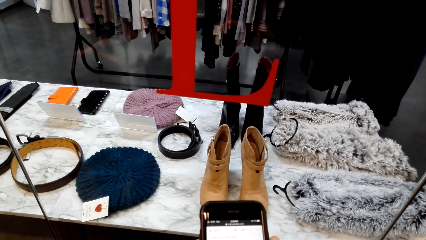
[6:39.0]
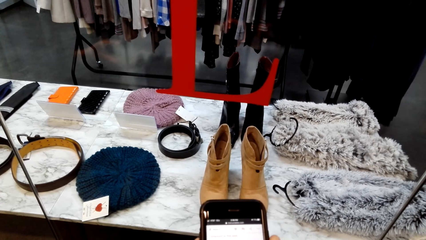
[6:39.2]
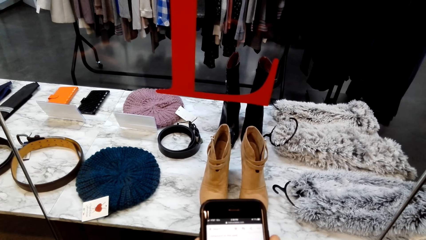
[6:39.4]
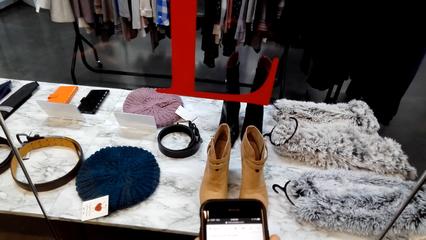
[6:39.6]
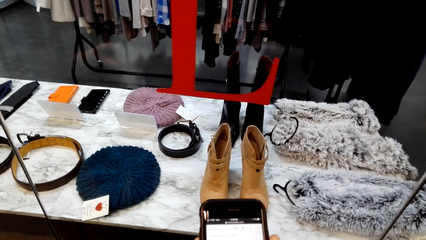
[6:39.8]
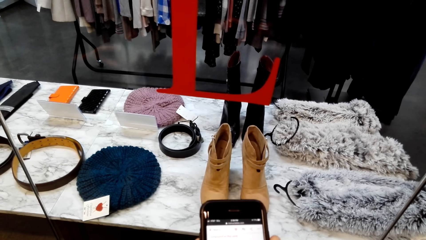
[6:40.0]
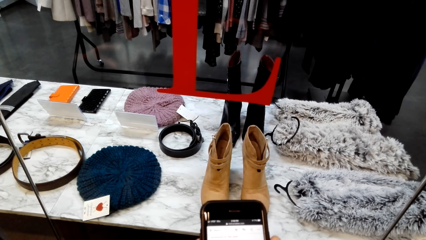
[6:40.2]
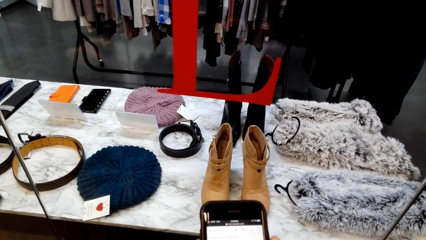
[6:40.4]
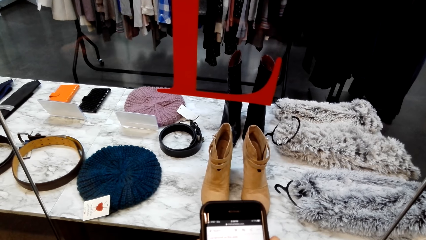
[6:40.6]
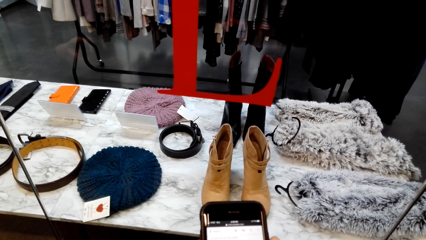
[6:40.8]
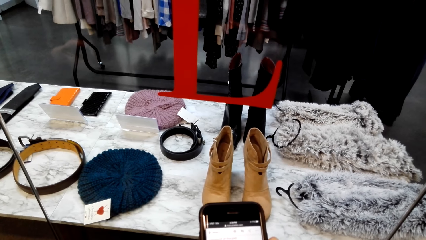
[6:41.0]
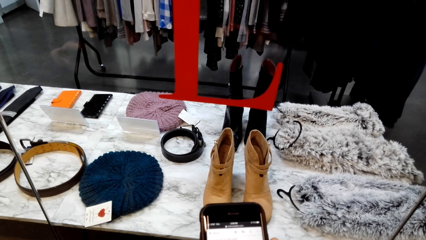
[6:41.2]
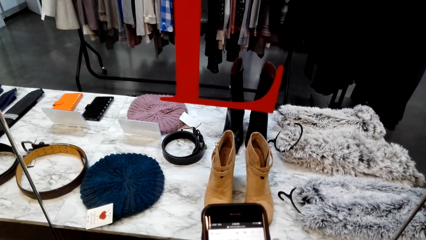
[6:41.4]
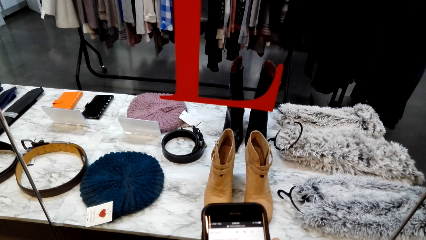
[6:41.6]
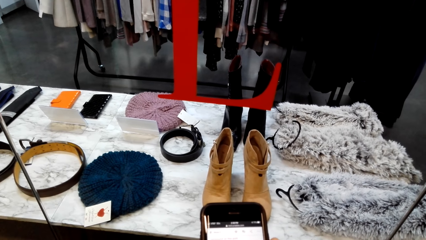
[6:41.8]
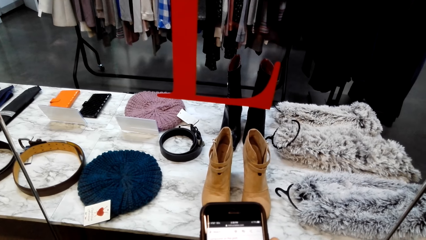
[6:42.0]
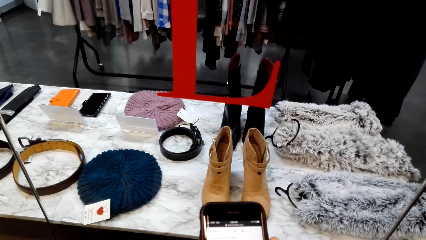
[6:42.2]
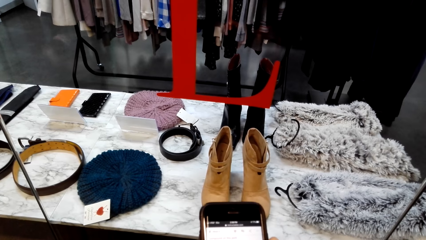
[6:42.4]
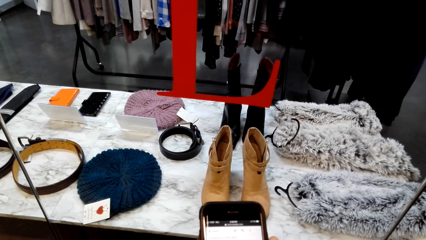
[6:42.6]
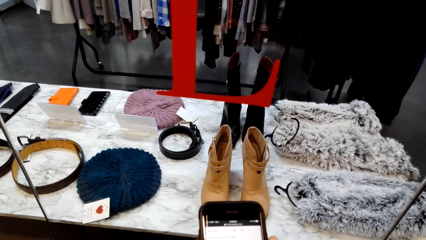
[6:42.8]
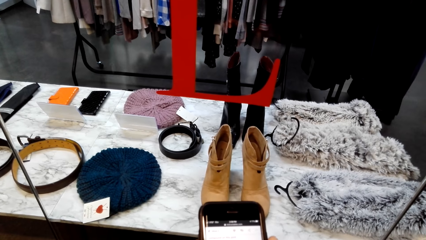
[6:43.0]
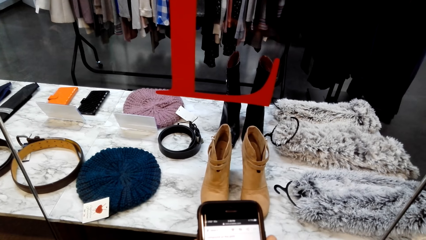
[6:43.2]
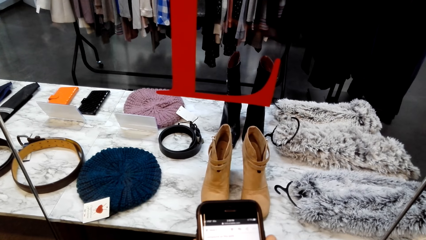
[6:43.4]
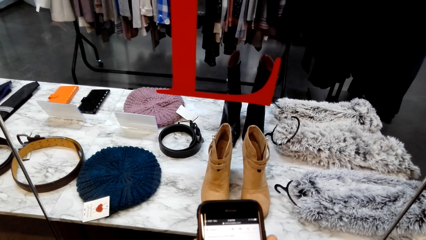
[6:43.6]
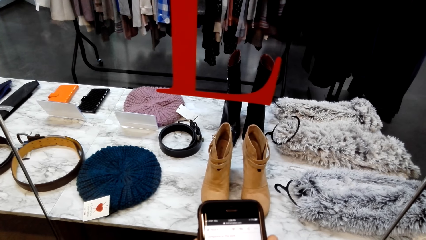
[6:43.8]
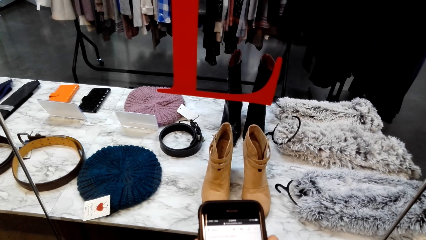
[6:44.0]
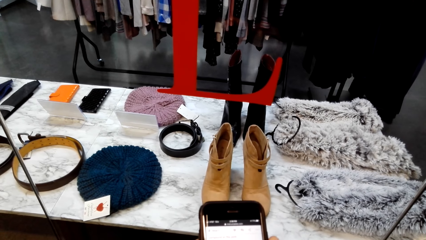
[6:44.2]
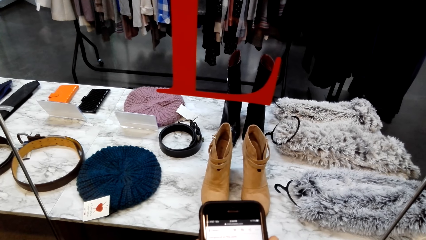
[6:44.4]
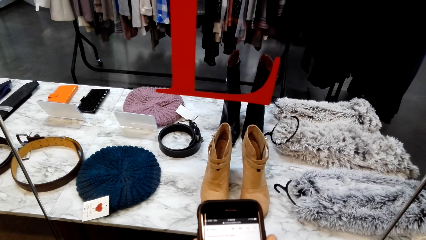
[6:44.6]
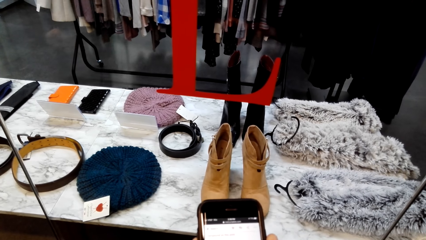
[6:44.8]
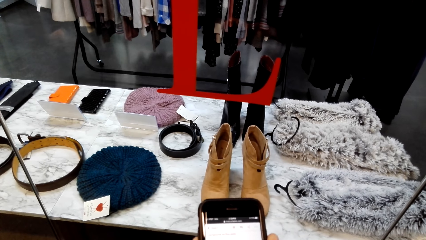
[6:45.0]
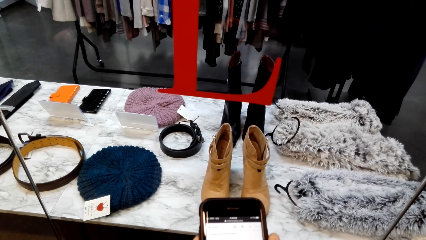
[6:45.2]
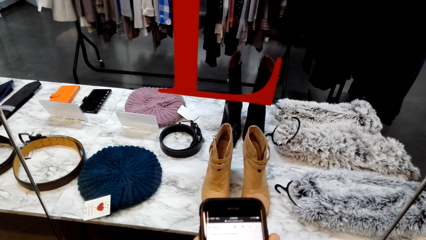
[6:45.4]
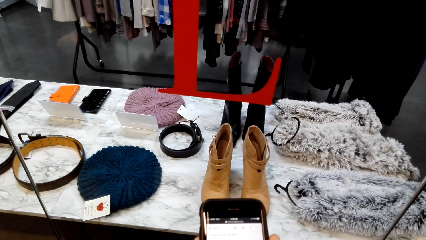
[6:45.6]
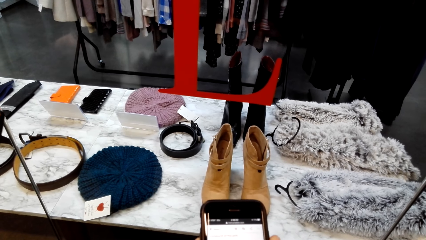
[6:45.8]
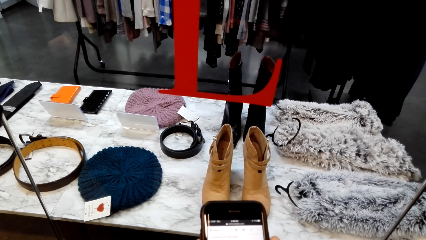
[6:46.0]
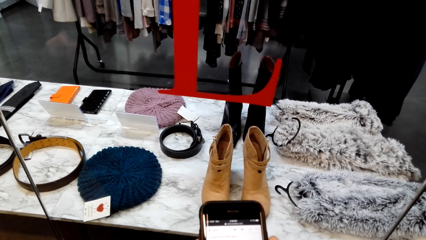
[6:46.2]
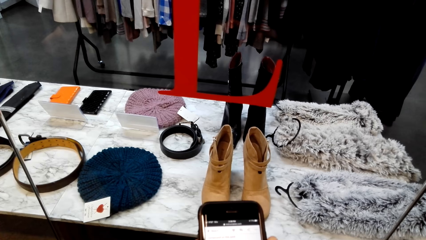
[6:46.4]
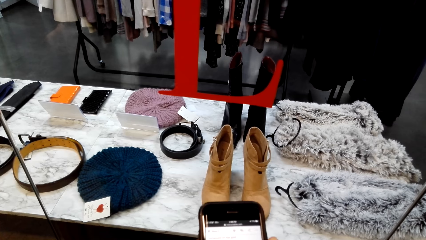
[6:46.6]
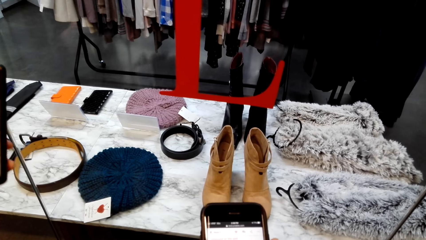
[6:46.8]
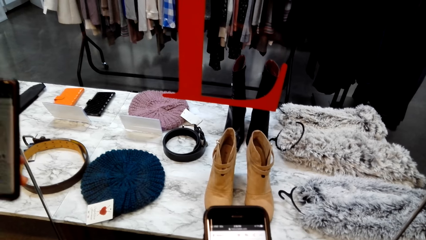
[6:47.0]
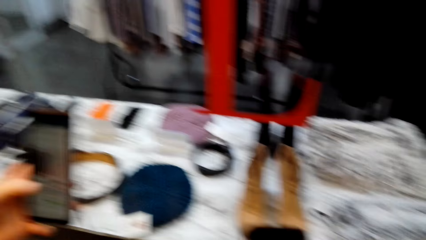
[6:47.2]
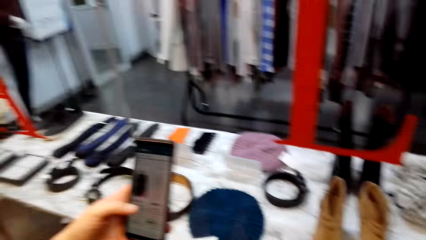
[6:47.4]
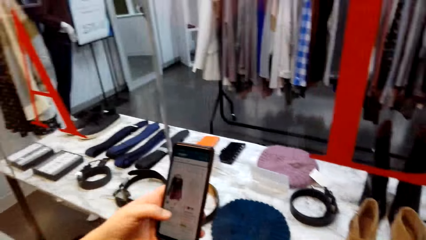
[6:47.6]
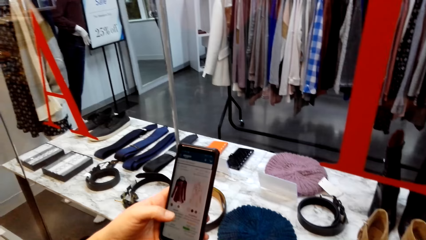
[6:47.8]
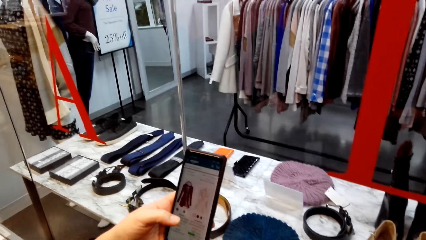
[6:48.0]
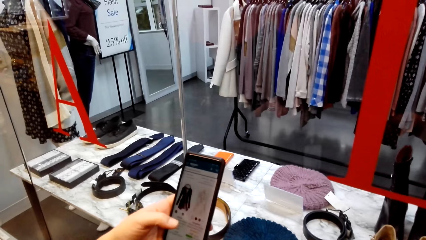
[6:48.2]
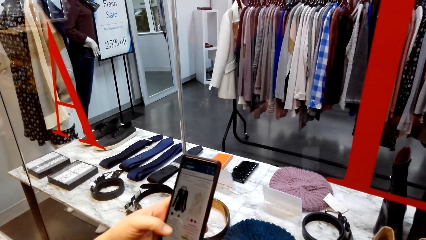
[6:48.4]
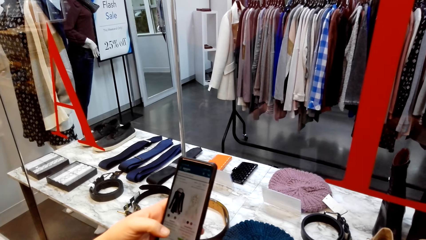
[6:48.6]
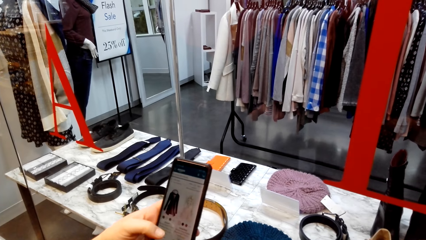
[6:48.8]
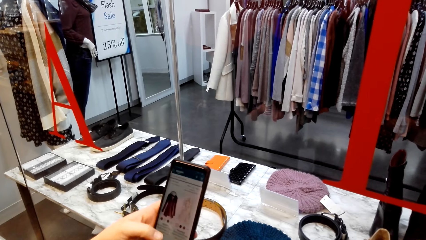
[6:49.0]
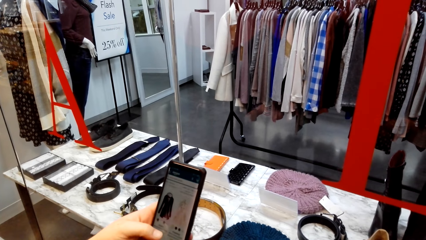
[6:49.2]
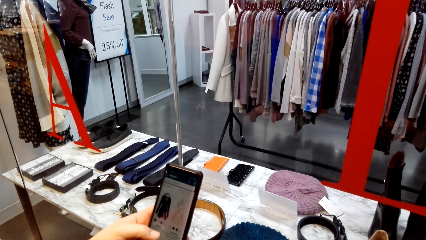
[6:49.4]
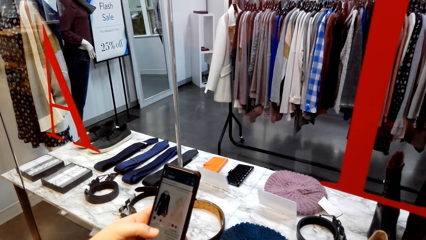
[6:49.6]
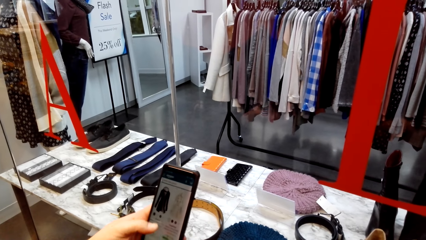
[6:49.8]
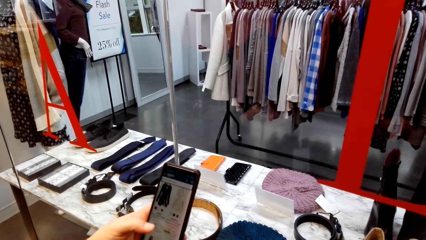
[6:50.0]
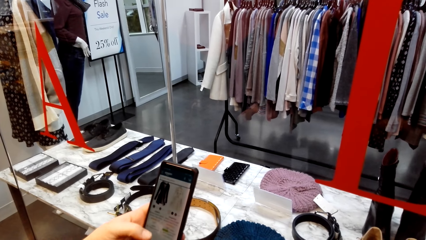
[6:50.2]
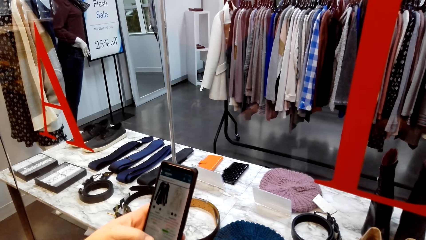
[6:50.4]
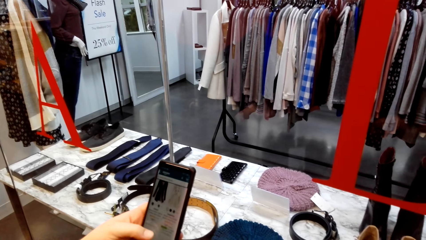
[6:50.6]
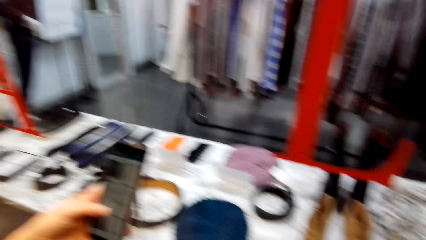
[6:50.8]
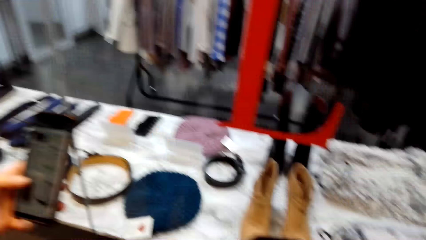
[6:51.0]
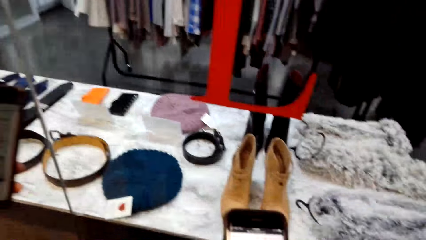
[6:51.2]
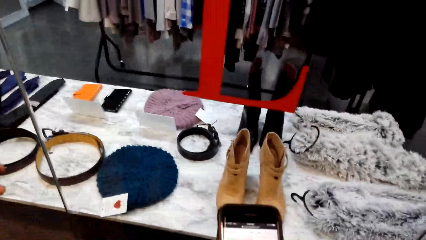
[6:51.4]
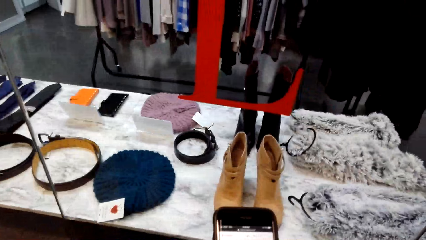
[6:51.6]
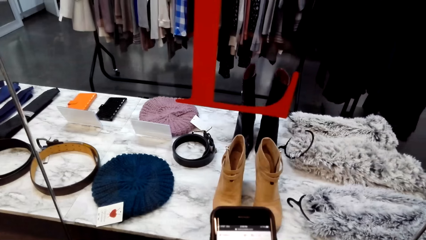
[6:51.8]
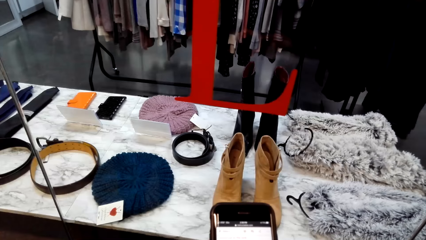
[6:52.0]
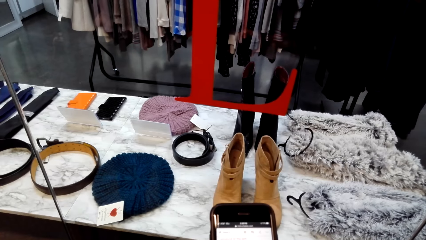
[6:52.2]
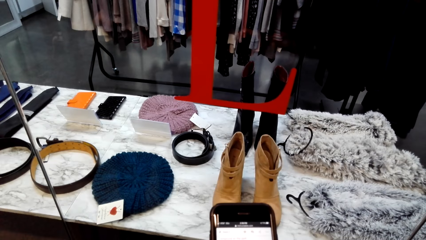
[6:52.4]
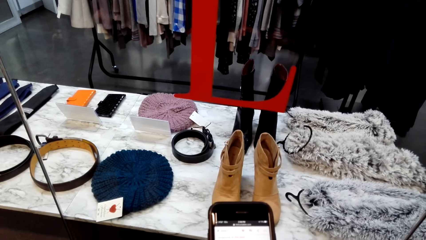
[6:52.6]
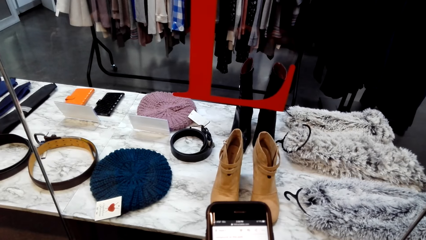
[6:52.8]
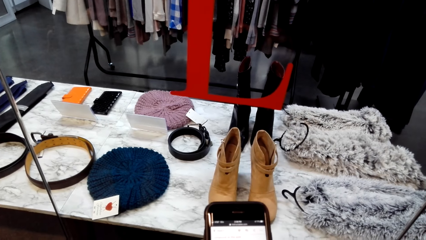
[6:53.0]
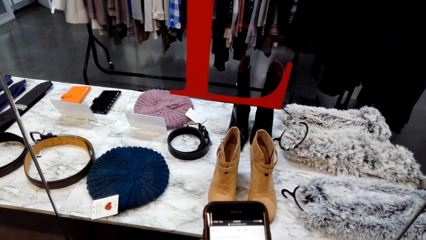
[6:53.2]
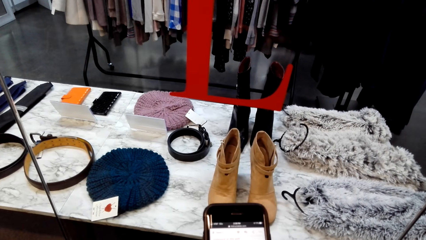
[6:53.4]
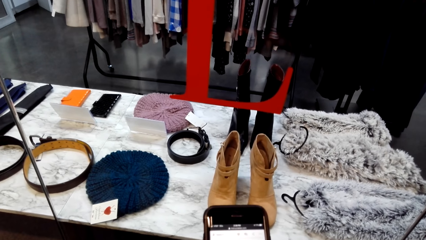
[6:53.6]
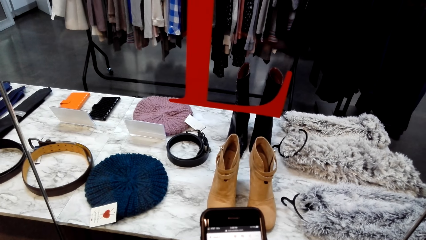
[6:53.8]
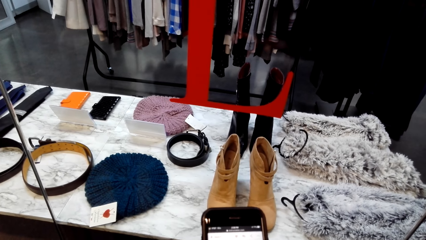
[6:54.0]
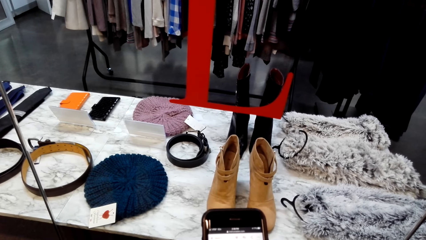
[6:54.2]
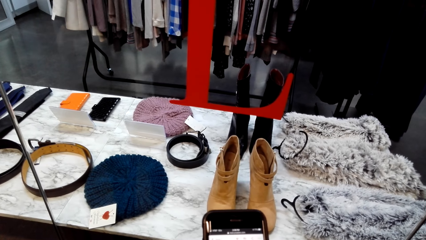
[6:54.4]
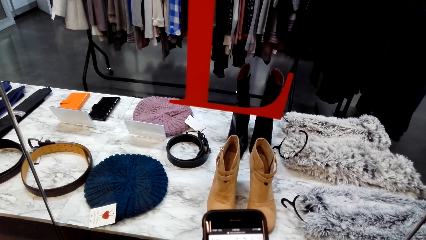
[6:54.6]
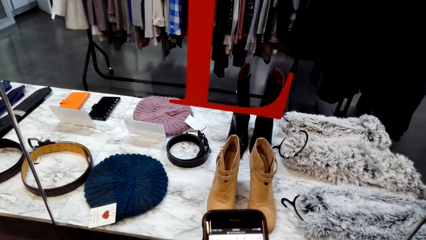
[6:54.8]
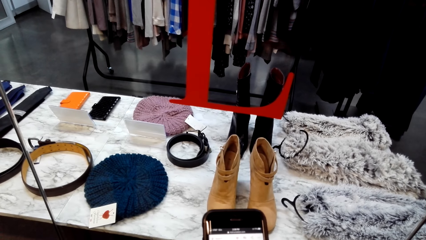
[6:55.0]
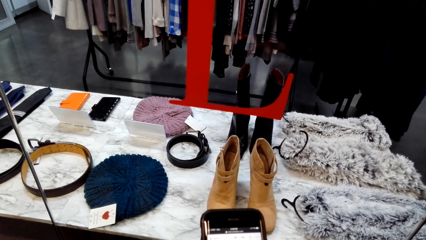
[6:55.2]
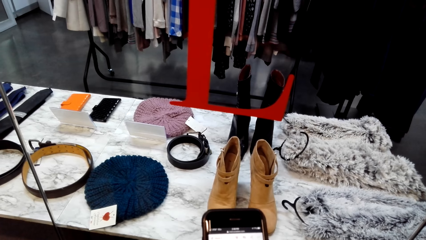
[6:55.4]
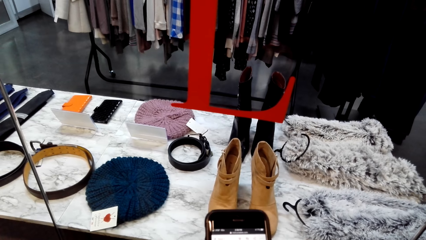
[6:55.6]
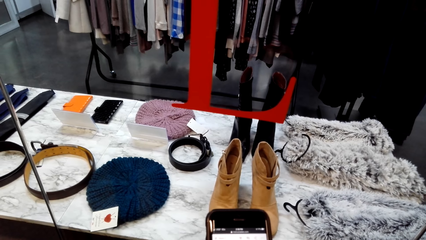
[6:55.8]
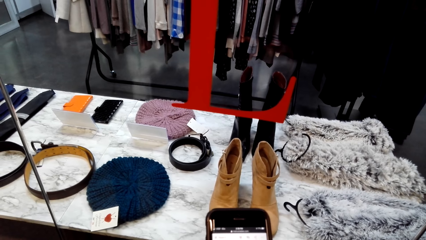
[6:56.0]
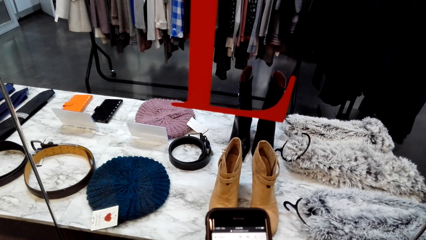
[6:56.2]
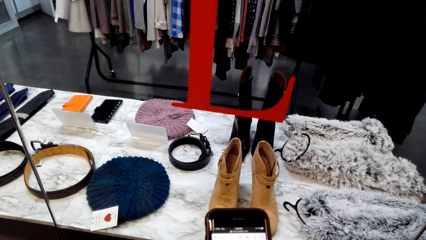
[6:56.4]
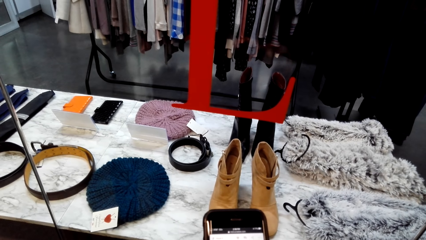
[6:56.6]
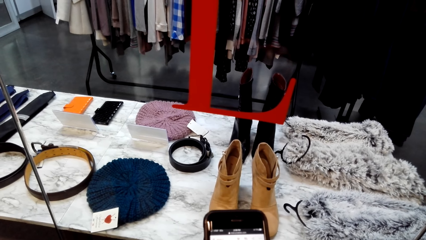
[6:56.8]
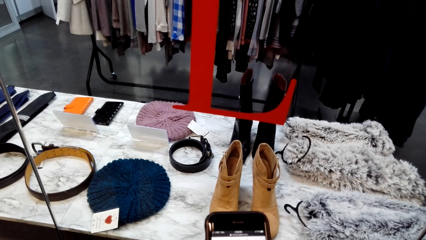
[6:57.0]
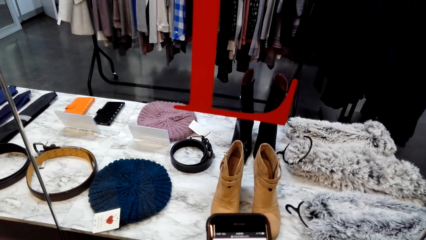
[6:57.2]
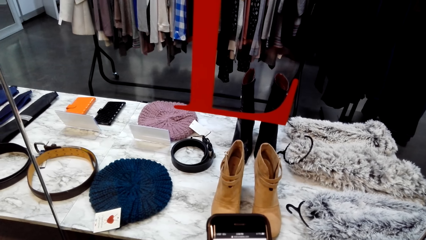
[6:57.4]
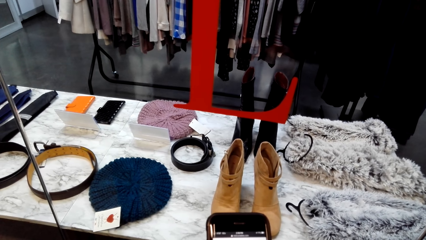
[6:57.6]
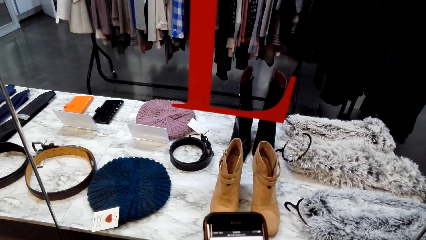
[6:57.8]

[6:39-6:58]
A woman moves around. The woman holds a mobile phone. The camera wearer looks around the shop. The woman operates the mobile phone. The camera wearer looks at the mobile phone. They dial the phone.
